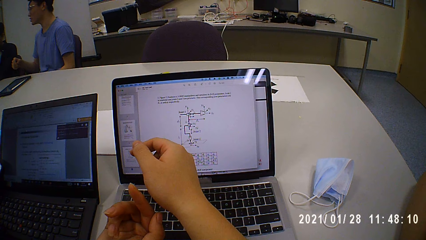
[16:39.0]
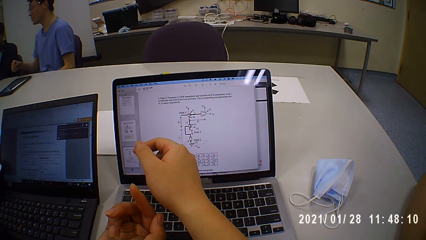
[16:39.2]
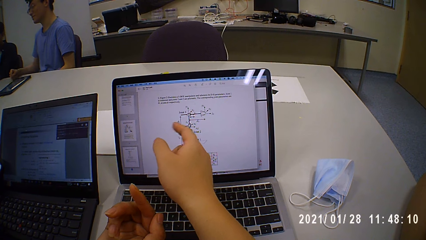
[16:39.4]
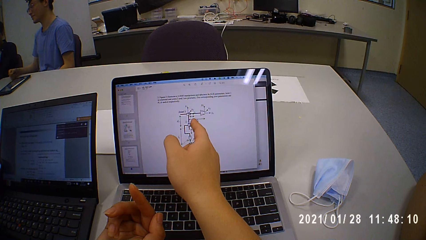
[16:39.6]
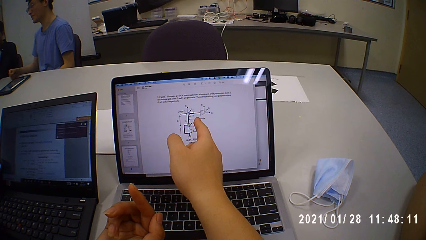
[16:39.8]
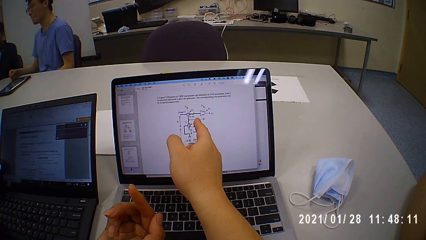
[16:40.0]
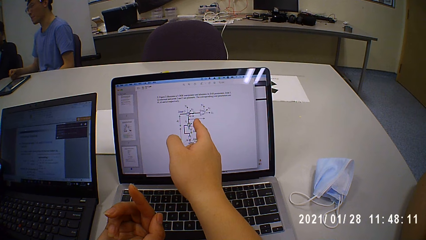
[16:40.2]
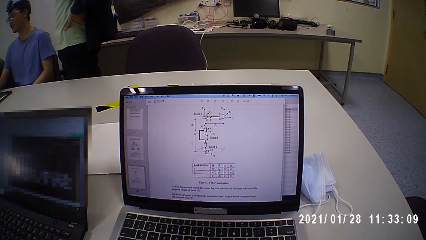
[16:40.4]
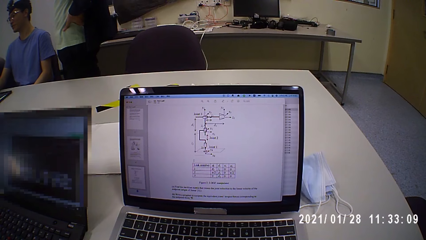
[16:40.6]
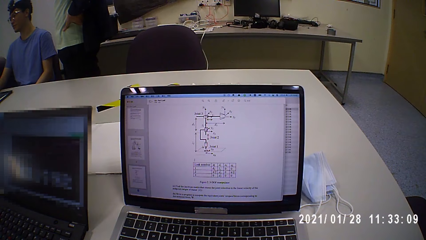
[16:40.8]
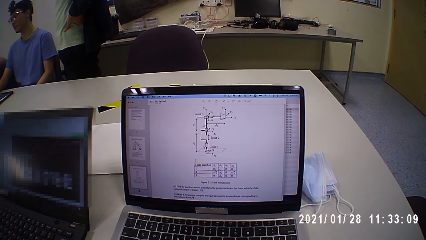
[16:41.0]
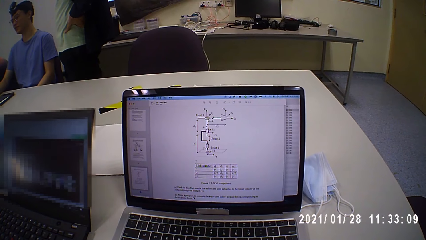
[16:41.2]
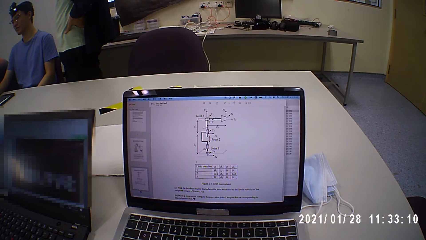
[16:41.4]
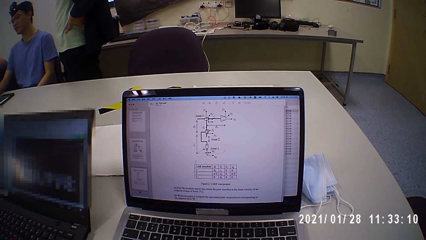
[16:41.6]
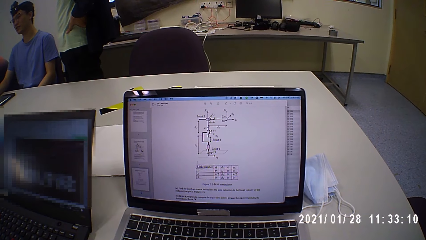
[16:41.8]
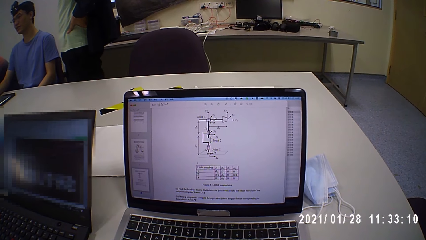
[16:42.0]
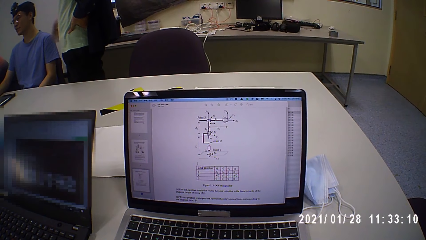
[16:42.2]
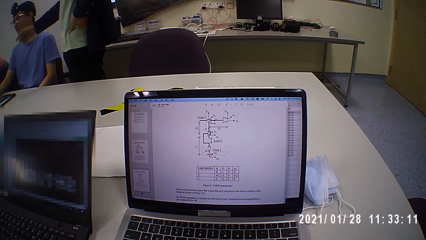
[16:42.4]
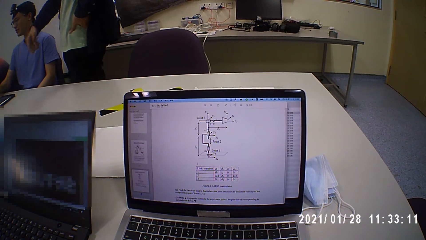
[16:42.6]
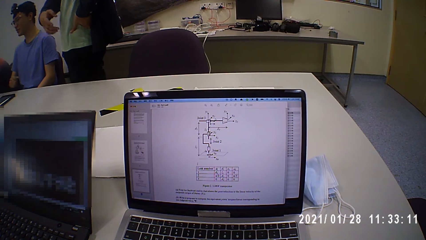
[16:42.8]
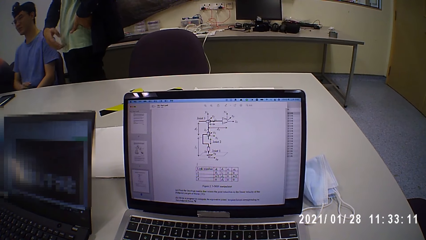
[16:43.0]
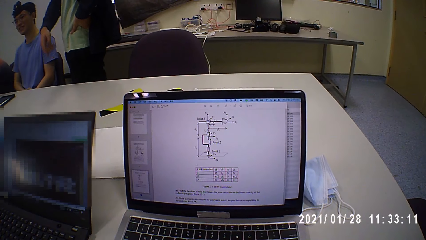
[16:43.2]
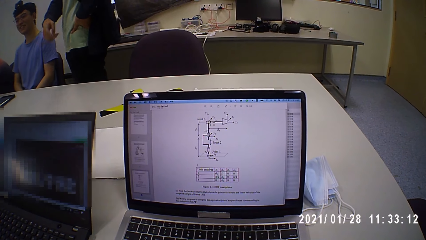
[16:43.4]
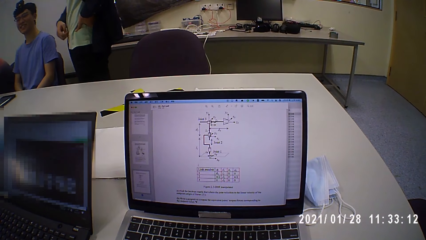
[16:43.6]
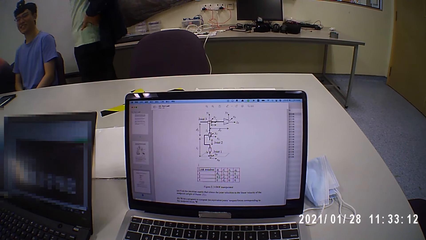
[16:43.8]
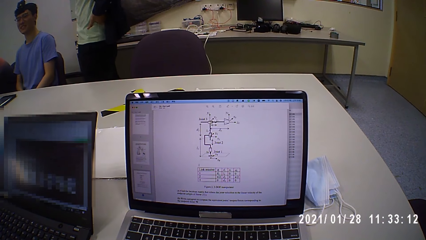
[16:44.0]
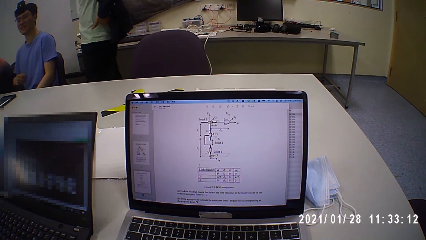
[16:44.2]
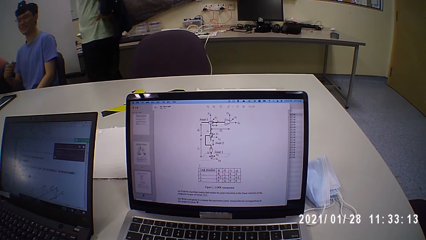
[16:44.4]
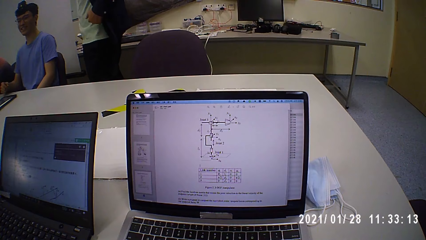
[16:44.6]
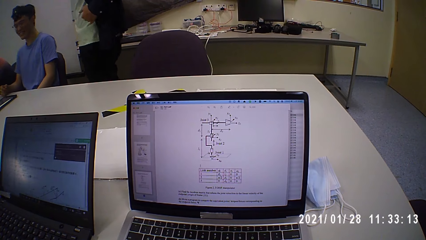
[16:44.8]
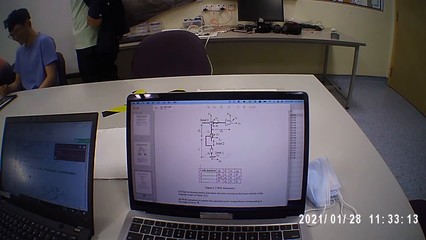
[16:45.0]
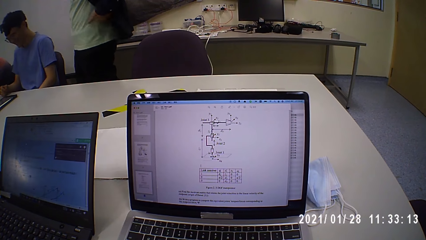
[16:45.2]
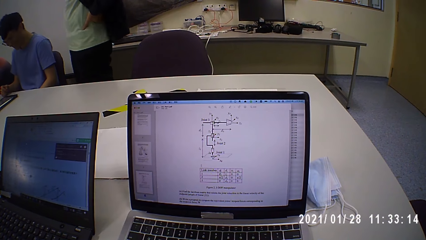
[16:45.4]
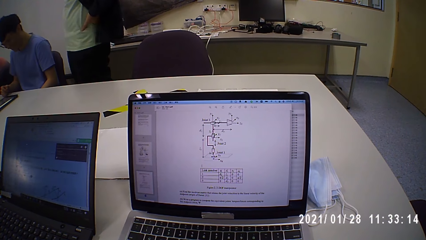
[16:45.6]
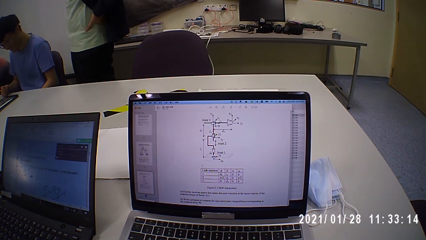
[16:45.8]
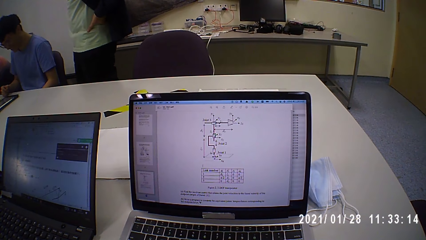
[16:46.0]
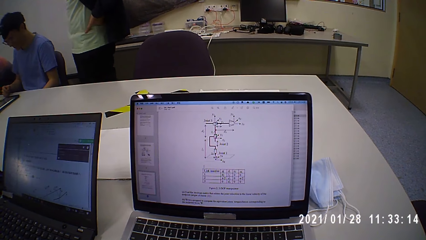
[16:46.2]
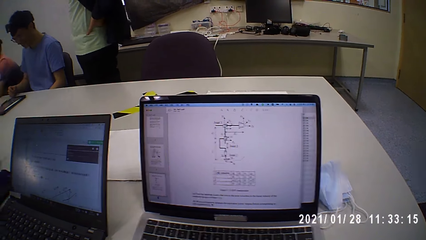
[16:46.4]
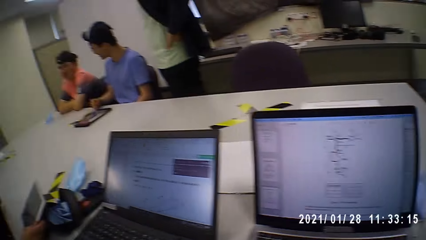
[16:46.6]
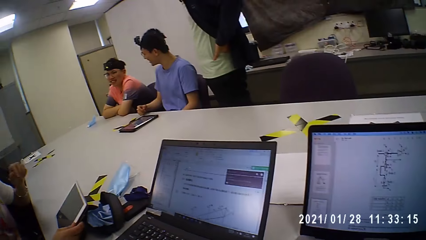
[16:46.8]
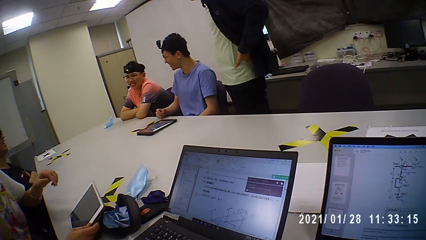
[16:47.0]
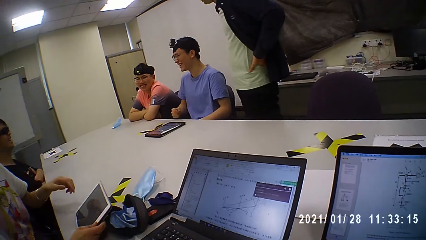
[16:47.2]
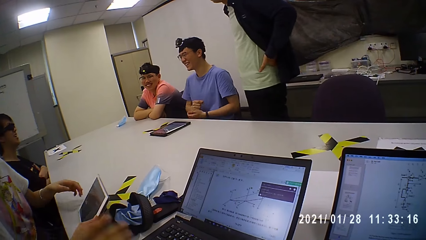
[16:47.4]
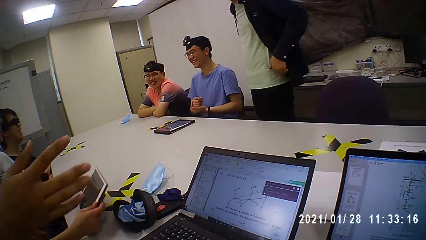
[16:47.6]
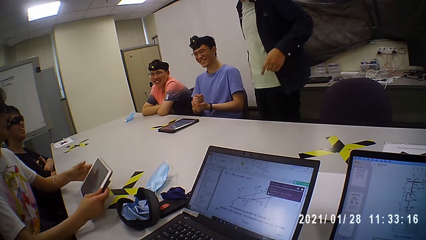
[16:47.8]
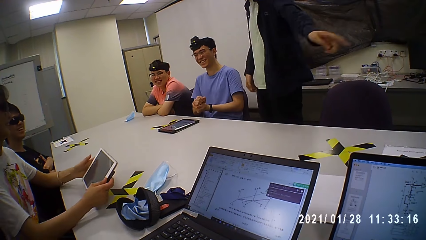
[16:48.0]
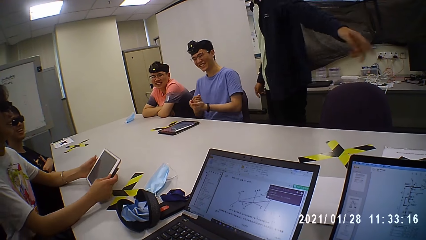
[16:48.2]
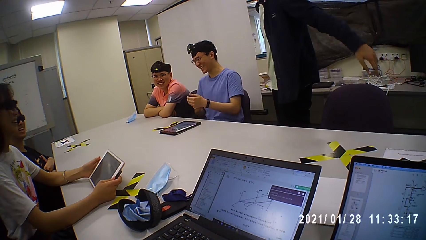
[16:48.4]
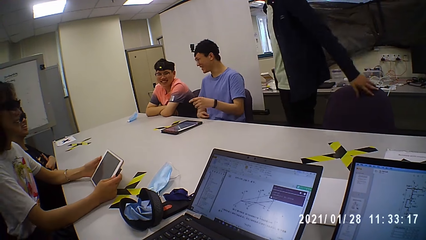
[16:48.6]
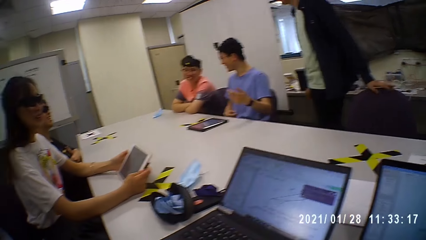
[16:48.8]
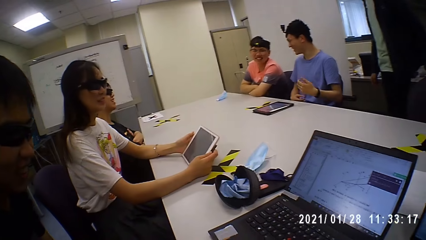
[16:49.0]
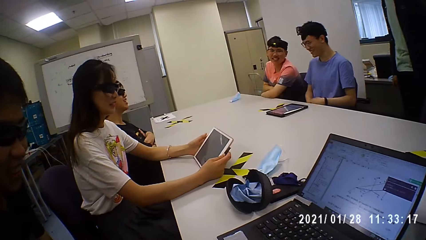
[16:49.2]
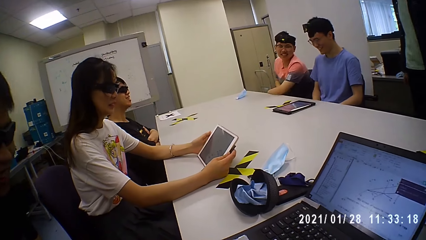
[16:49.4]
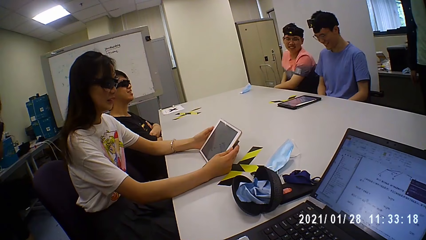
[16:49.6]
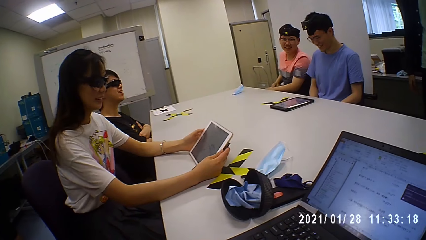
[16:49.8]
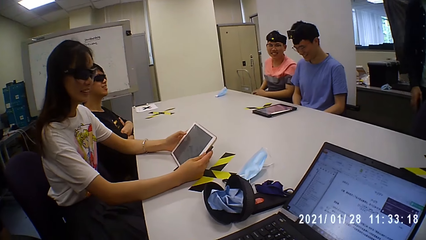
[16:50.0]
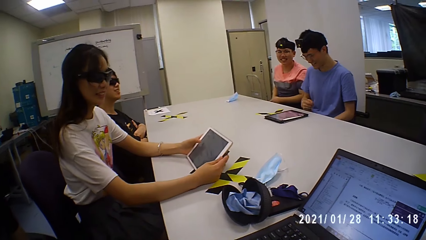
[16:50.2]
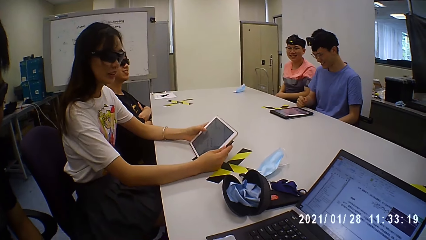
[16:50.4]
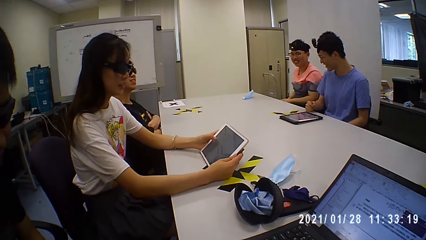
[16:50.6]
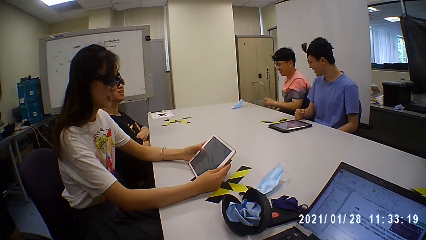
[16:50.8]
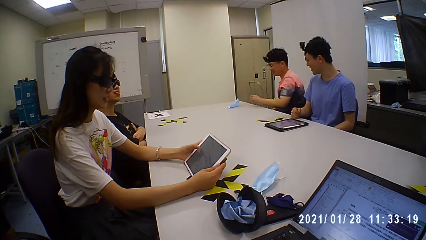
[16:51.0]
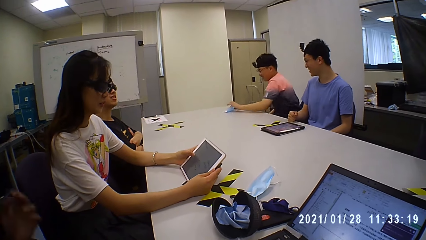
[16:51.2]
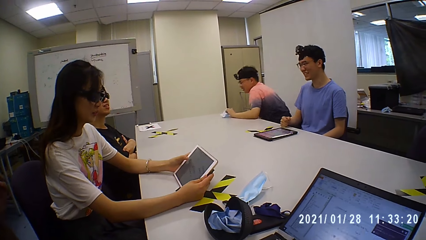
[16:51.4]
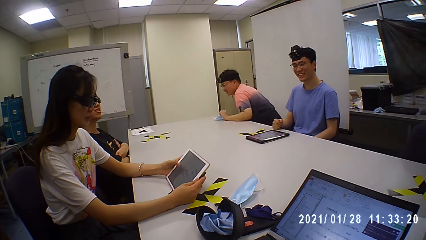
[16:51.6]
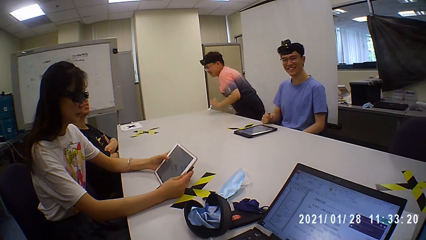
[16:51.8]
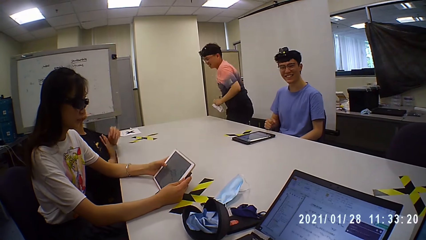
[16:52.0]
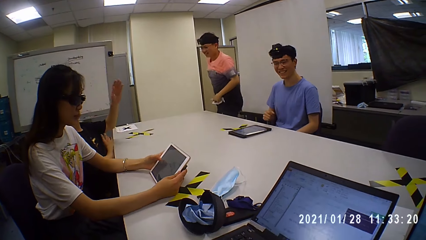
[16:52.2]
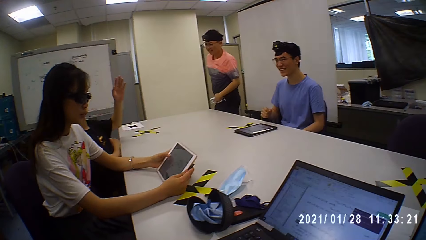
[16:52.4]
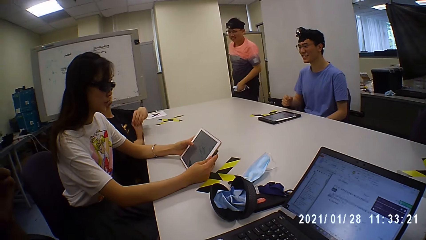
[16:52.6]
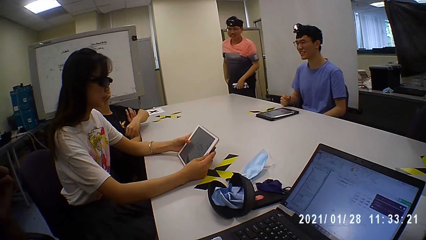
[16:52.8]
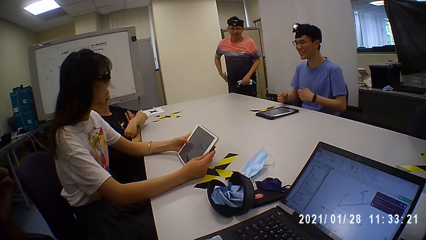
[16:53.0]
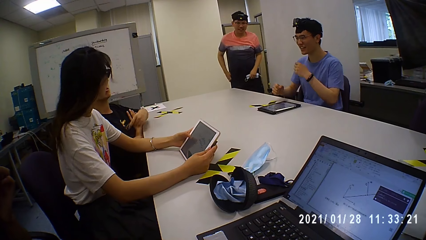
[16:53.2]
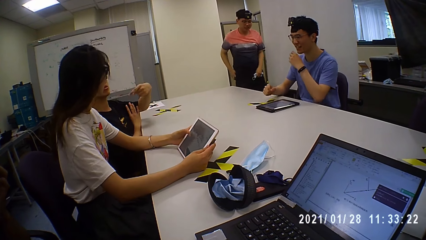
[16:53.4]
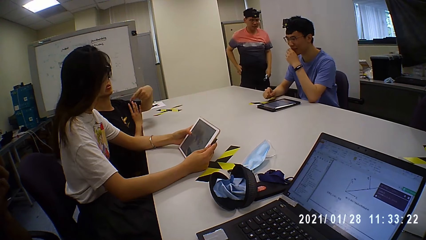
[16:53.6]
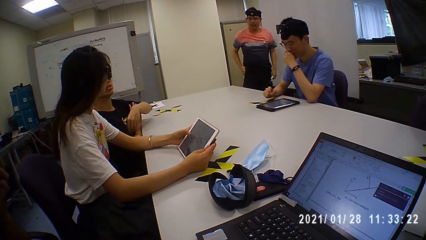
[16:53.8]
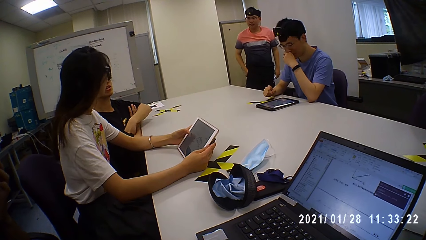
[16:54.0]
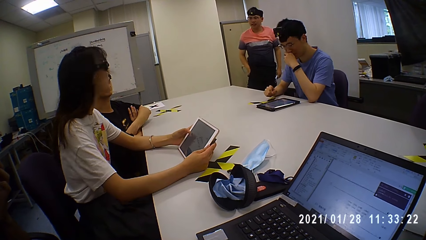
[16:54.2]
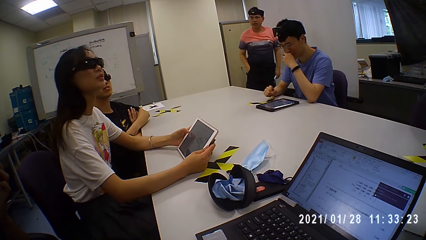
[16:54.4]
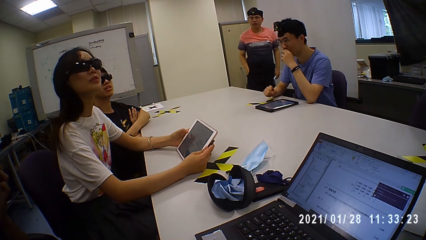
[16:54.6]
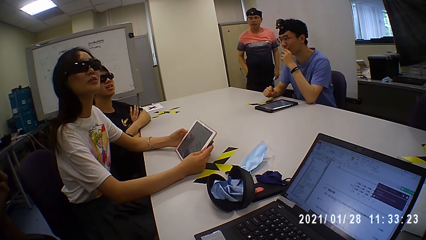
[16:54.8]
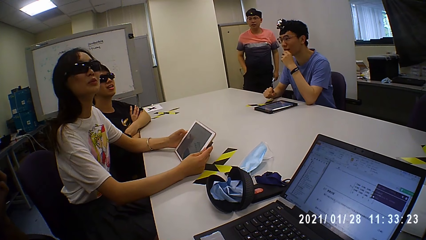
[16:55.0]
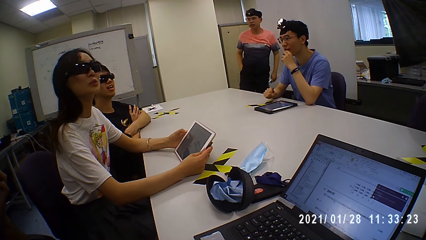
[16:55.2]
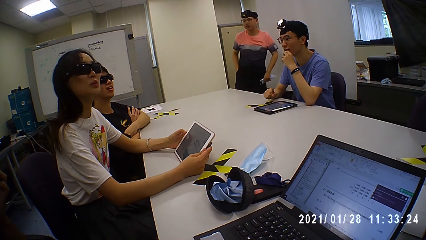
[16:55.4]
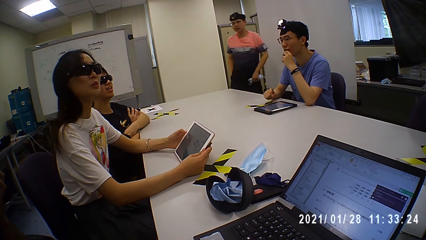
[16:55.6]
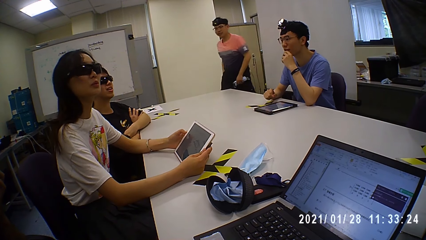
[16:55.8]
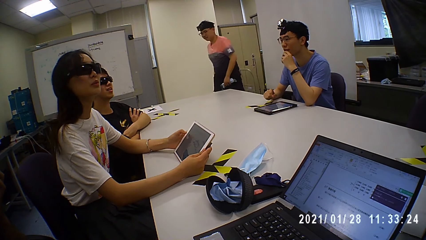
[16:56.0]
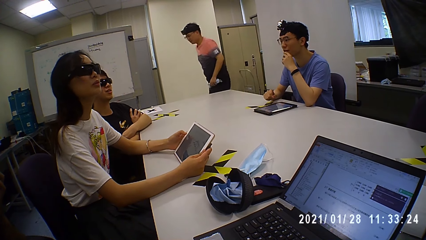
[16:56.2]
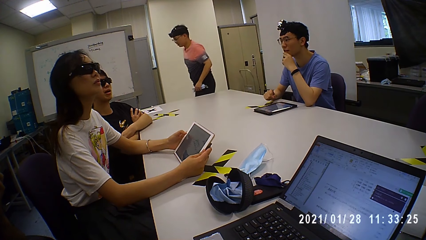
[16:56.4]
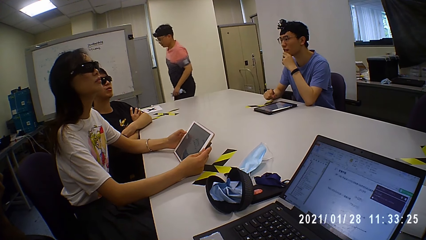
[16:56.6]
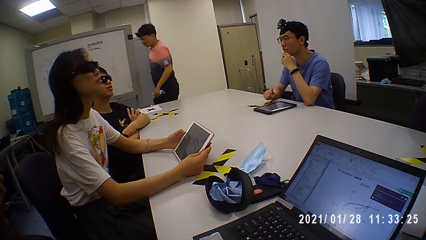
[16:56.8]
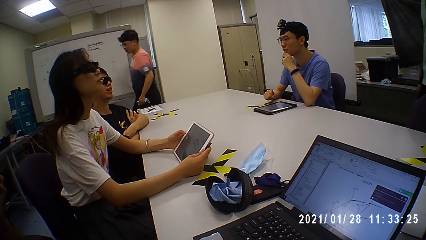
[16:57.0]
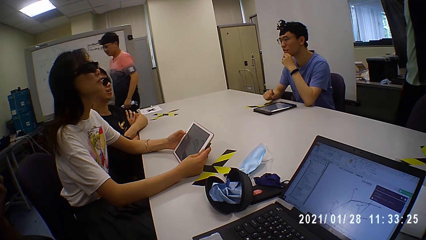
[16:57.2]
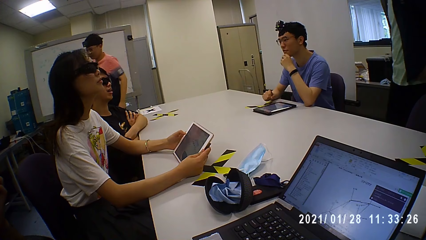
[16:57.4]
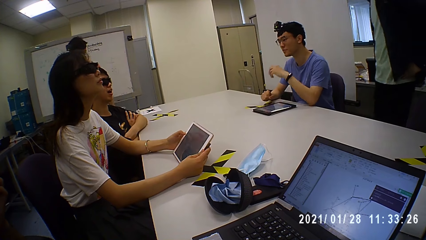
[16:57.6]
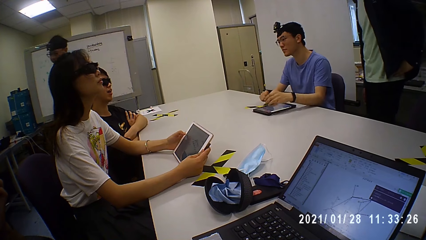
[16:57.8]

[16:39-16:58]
A man converses with a second man, a third man and a fourth man. The camera wearer looks around. A woman picks the tablet from the table with her right hand. She holds the tablet with both hands. She drops the tablet on the table with both hands. Another man shakes a hand, holds a chair. The woman operates the tablet with both hands. Another man picks a nose mask from the table with his left hand. He stands up. The third man converses with the camera wearer and a group of people. The man with the nose mask walks around. He walks around again.
